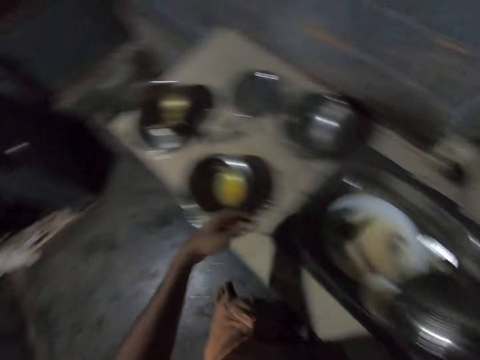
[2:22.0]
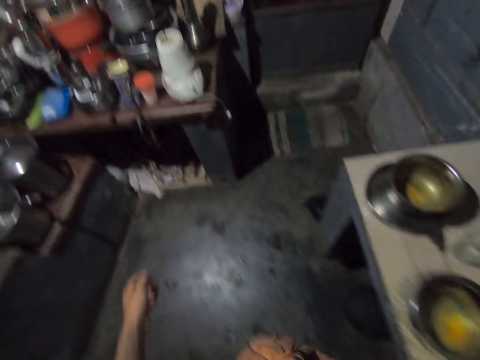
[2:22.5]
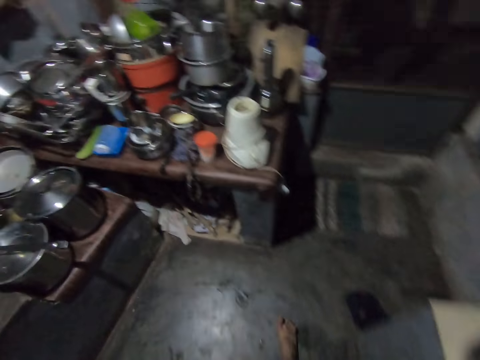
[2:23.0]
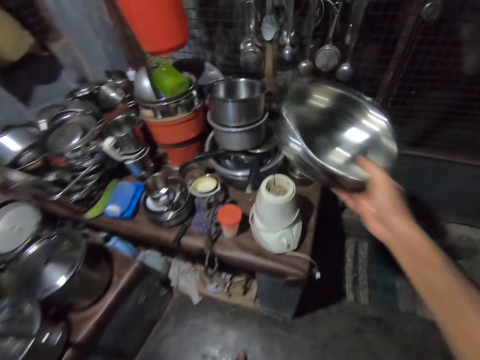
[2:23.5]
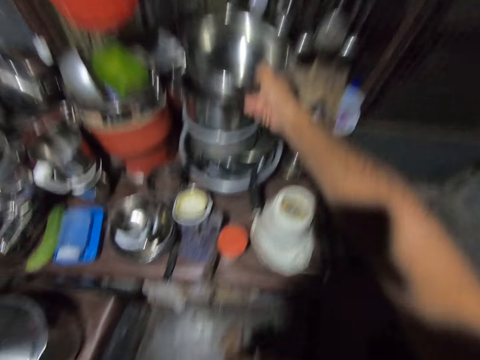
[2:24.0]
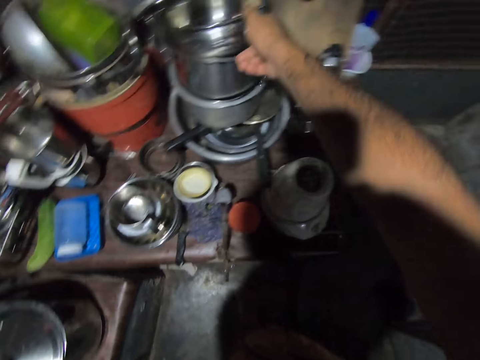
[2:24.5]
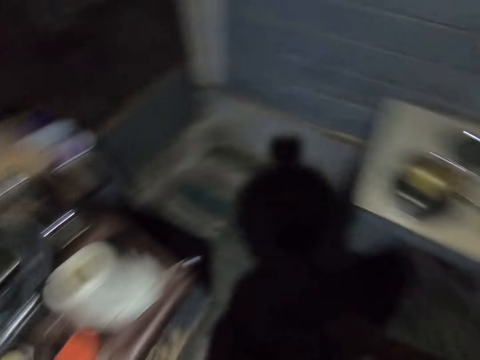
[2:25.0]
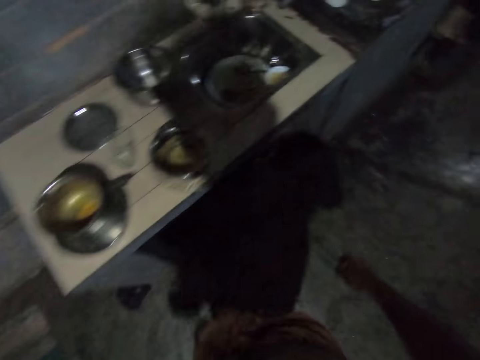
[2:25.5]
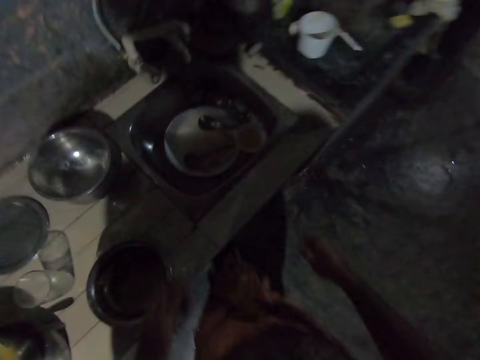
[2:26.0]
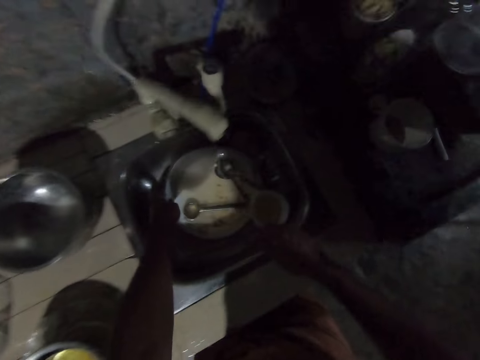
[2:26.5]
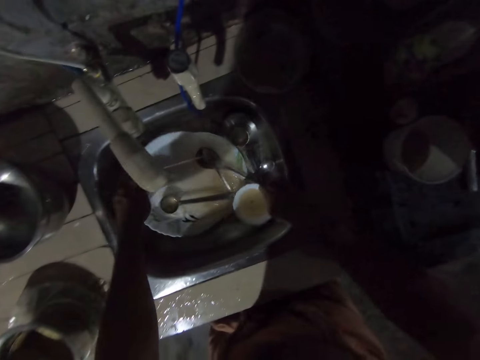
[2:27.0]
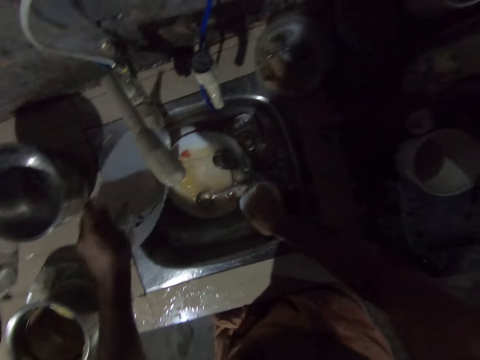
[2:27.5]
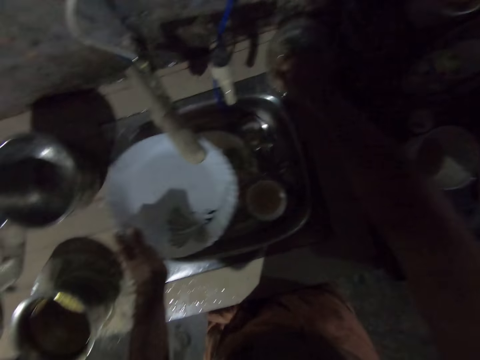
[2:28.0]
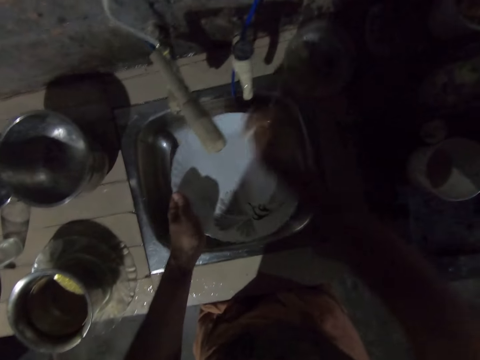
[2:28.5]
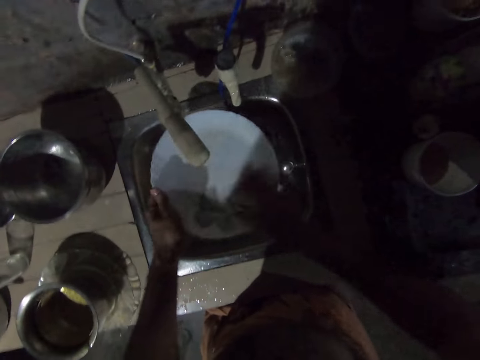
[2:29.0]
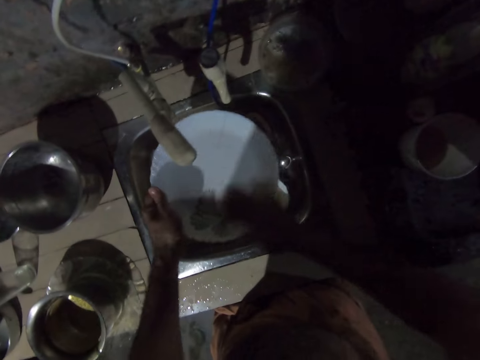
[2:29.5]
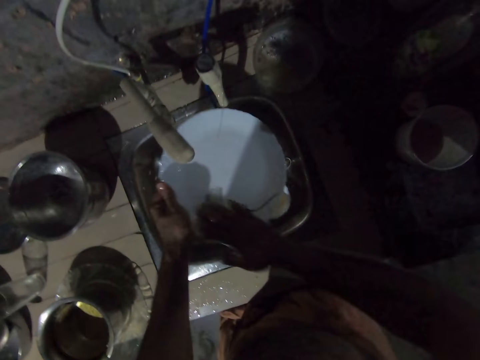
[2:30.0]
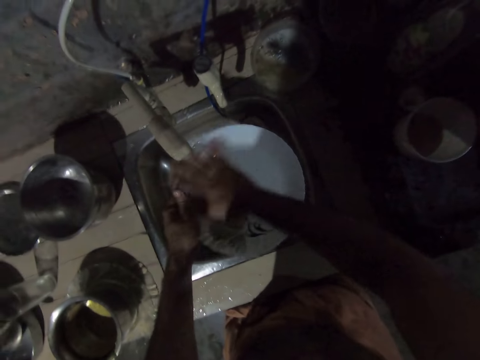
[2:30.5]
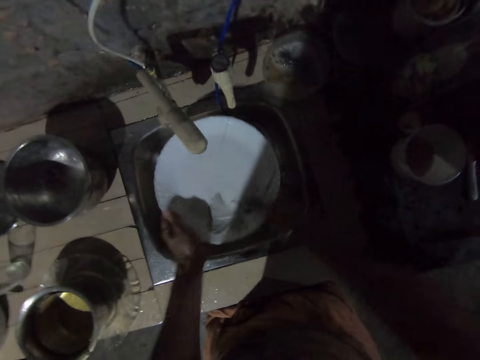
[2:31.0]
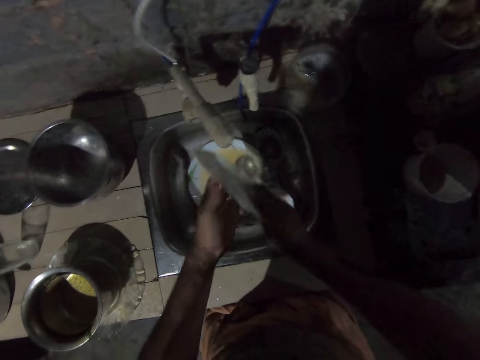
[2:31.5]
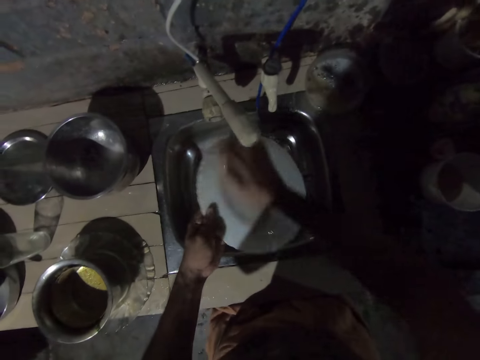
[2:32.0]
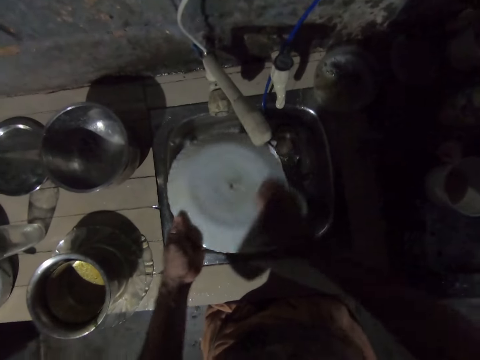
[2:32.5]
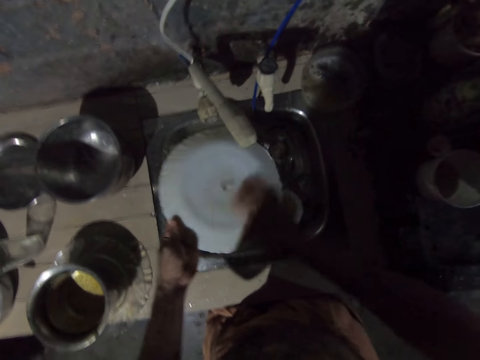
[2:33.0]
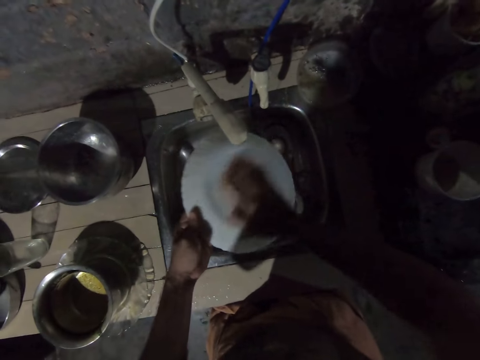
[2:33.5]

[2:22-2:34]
The camera wearer walks in the kitchen. They put the cooking pot down. They walk in the kitchen. They pick up a plate. They pick up a scotch brite. They apply the soap on the hand. They clean the plate.

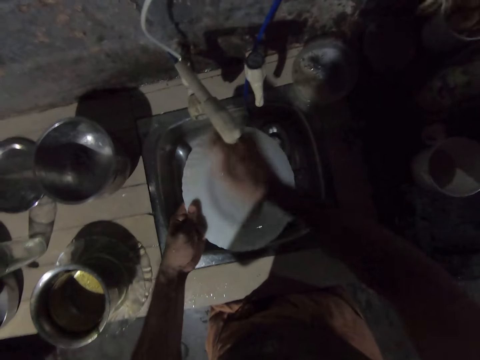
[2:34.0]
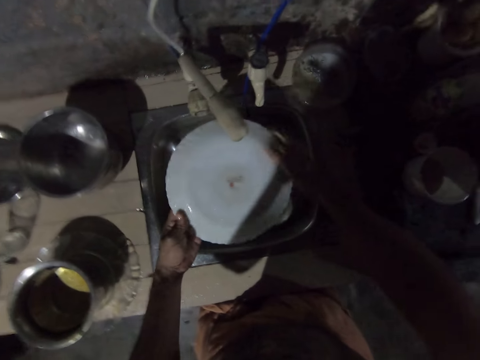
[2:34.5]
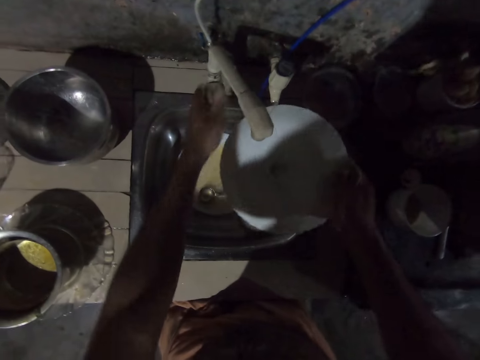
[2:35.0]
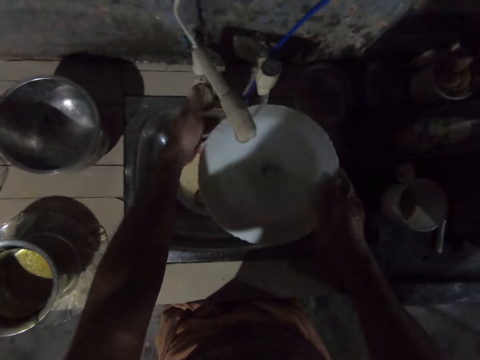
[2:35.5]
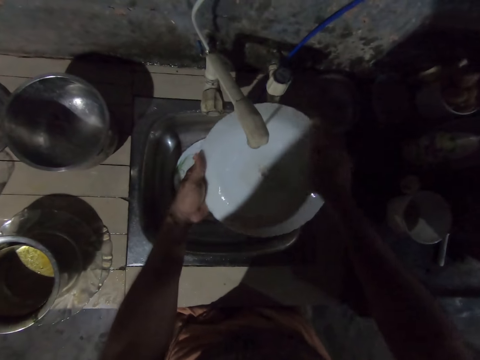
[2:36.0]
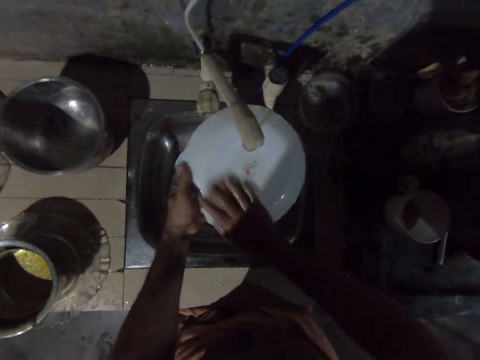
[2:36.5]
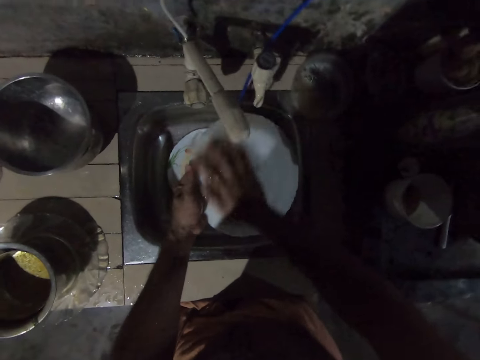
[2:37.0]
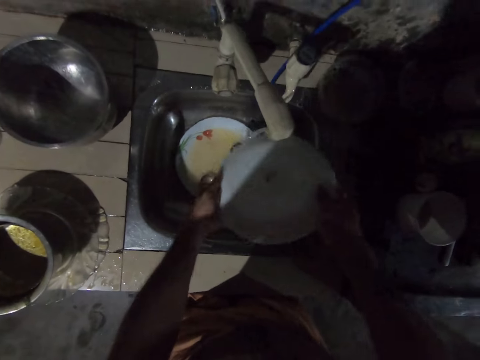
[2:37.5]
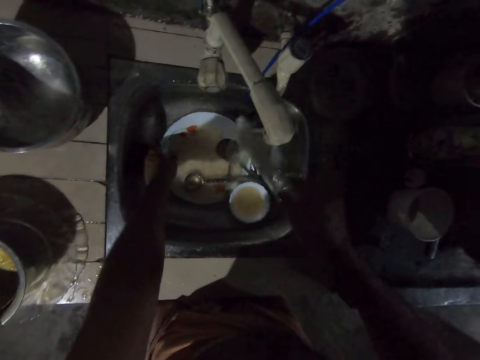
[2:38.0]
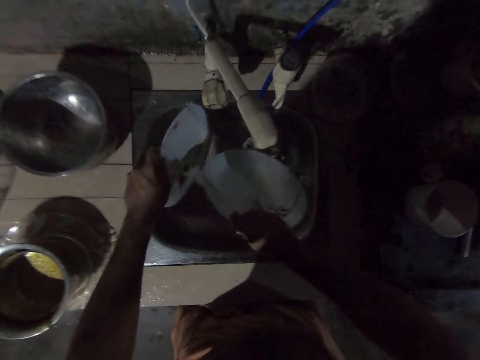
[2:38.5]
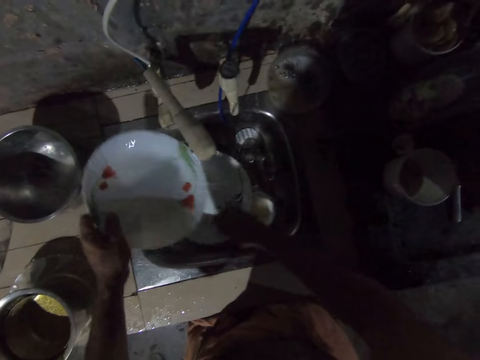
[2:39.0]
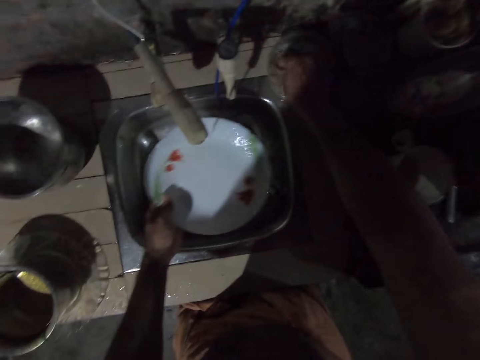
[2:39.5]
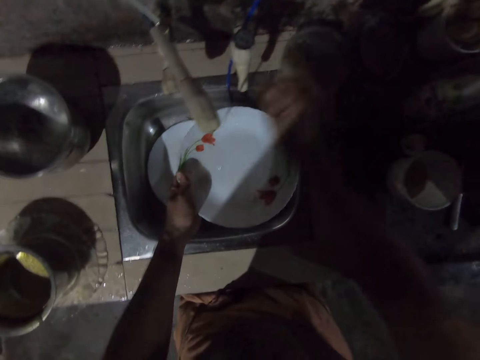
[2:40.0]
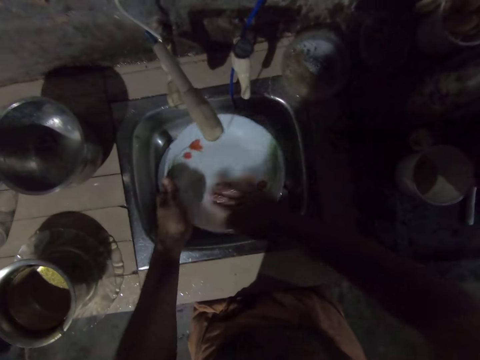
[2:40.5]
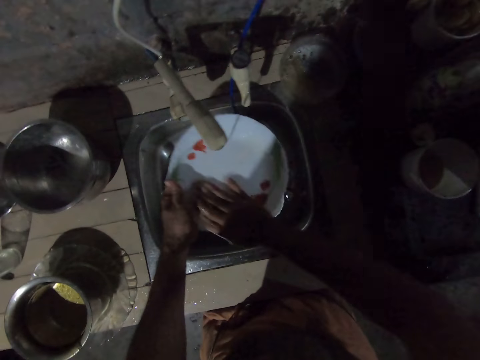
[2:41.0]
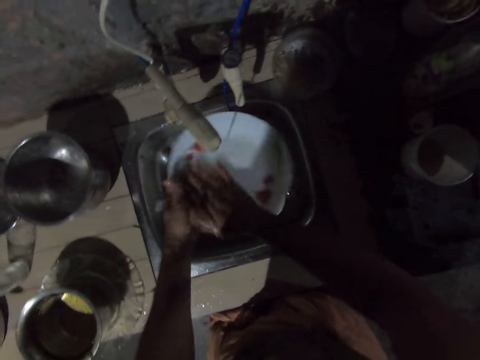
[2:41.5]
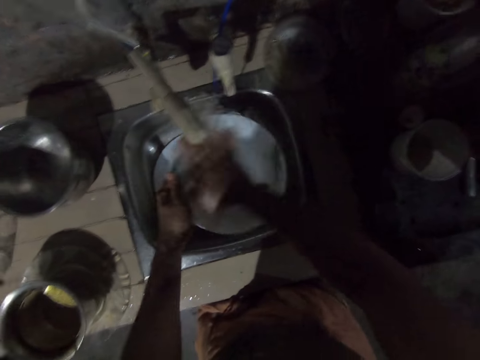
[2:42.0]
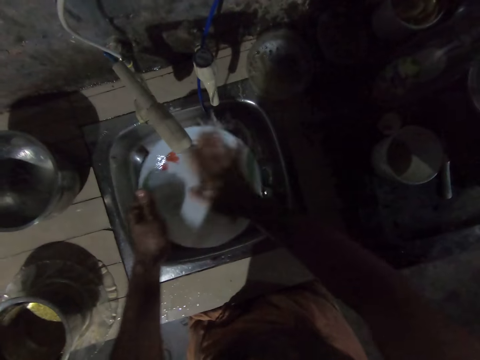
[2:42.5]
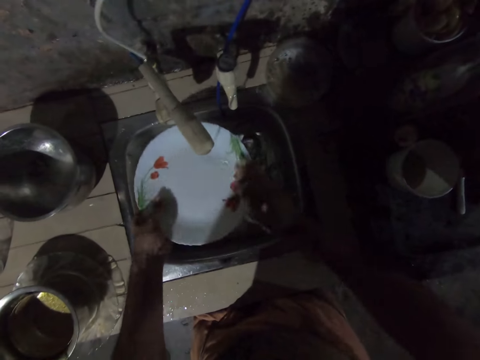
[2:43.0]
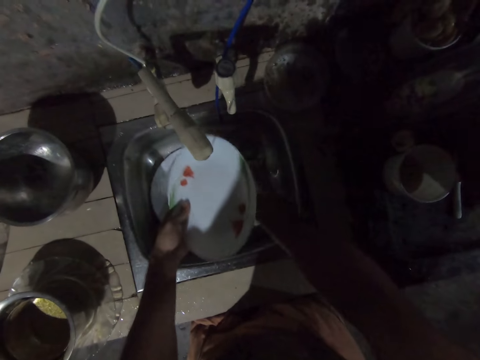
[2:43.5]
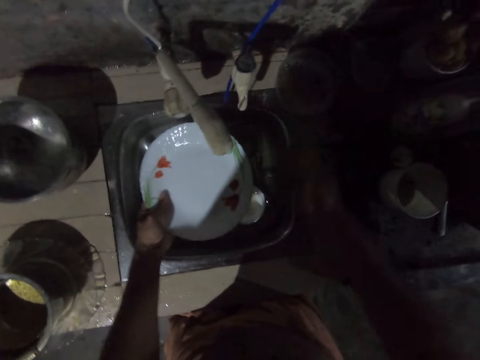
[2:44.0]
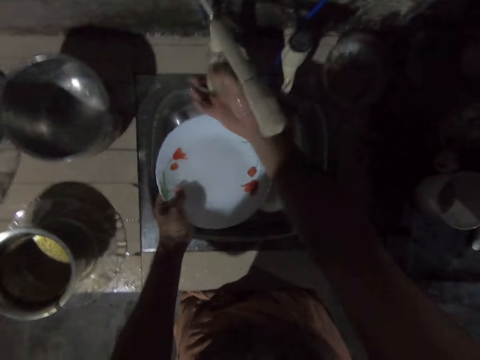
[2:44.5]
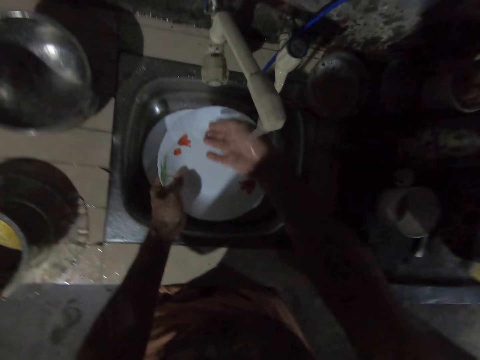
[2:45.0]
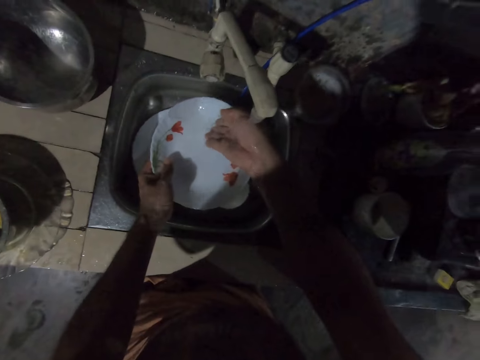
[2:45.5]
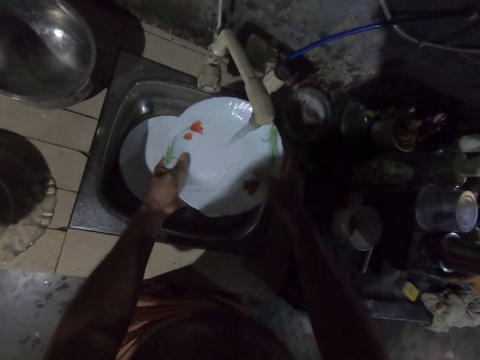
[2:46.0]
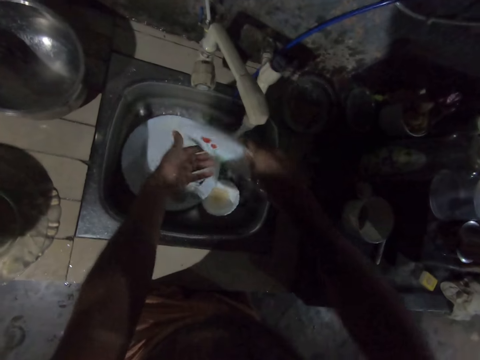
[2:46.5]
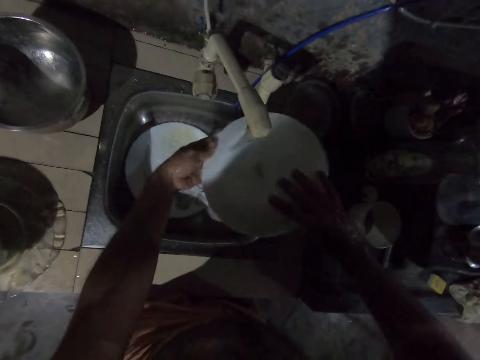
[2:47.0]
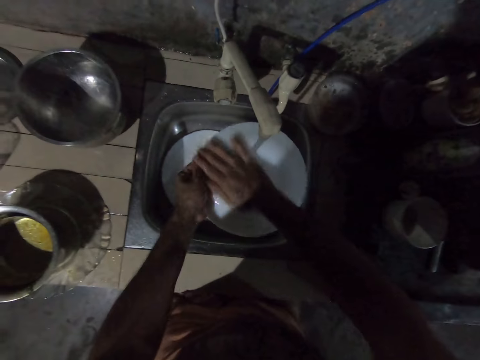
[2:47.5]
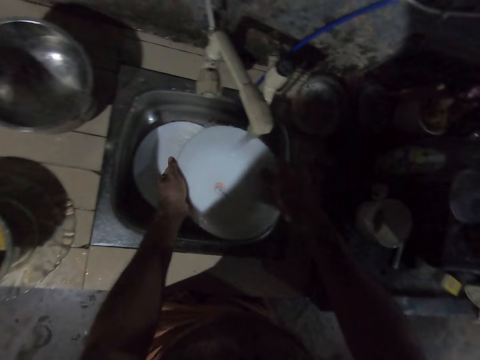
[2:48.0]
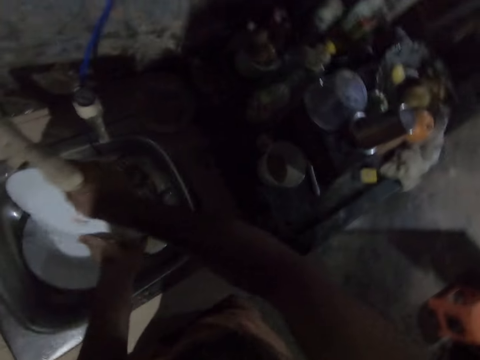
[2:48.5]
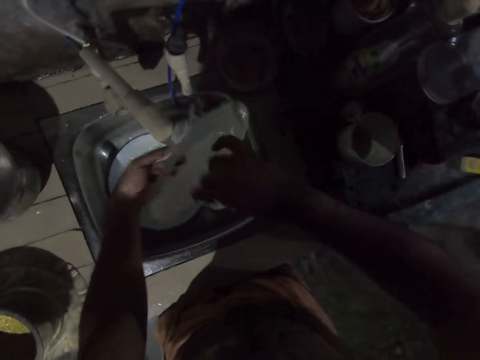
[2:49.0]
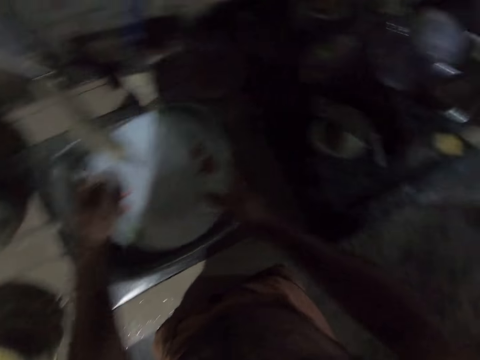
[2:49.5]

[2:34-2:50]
The camera wearer opens the tap. They wash the plate. They put the plate in the sink. They pick up the plate with the left hand. They scoop the soap with the right hand. They dip the scotch brite in a container. They clean the plate. They put the scotch brite in the container. They open the tap. They clean the plate.
